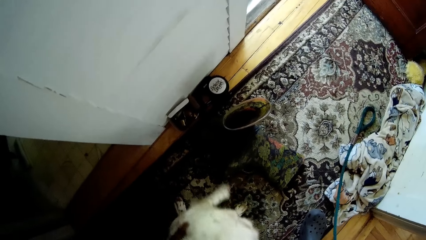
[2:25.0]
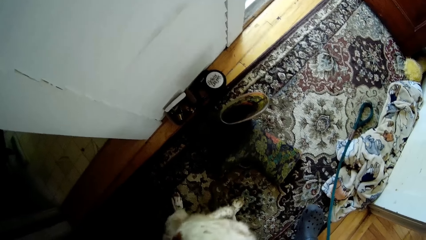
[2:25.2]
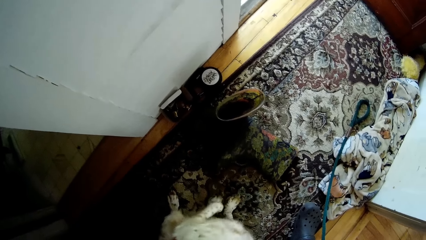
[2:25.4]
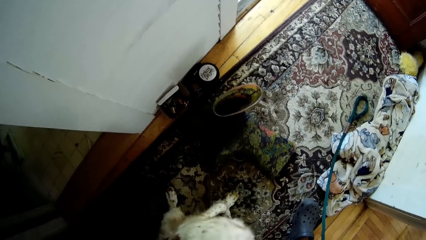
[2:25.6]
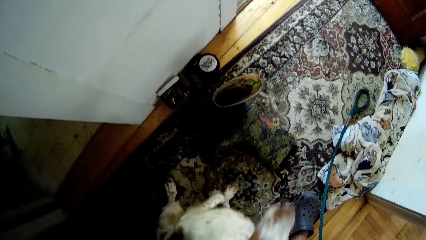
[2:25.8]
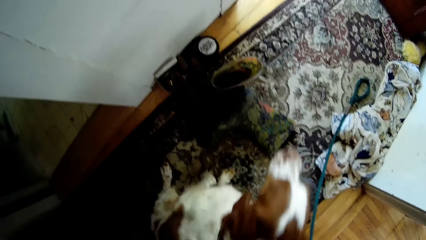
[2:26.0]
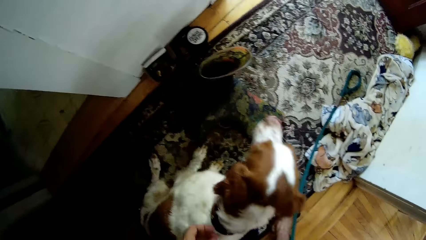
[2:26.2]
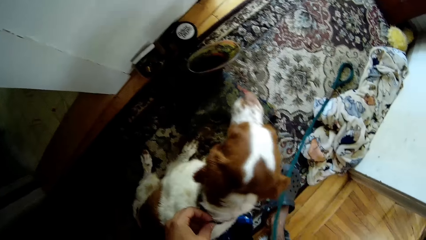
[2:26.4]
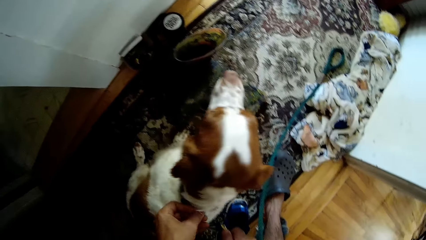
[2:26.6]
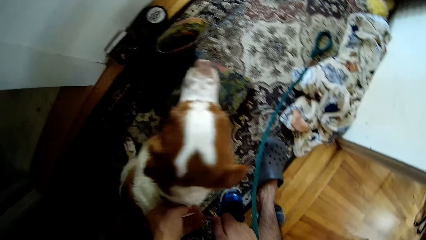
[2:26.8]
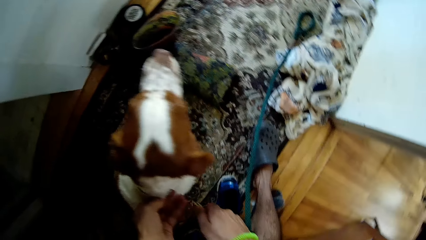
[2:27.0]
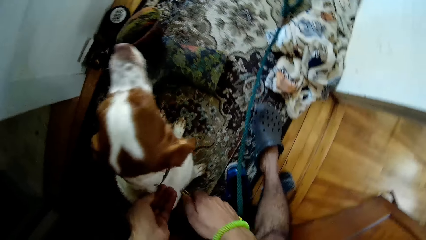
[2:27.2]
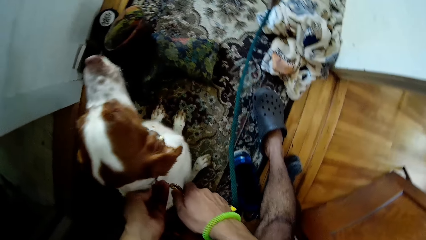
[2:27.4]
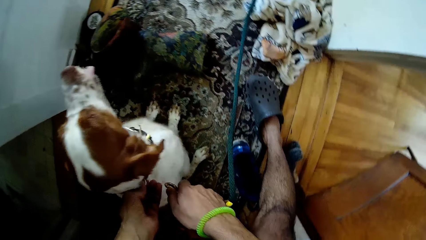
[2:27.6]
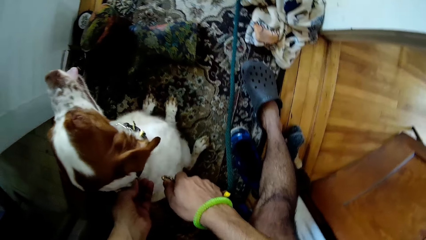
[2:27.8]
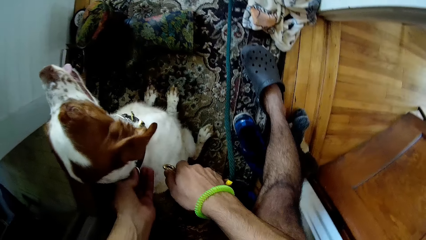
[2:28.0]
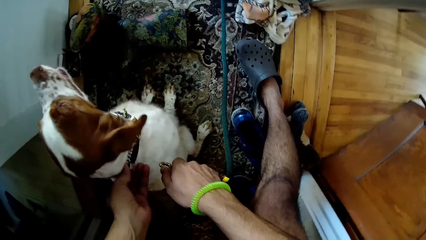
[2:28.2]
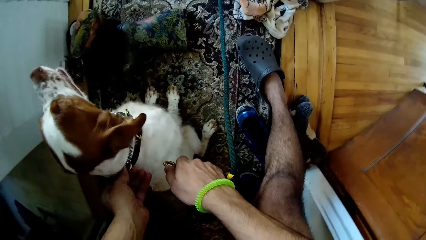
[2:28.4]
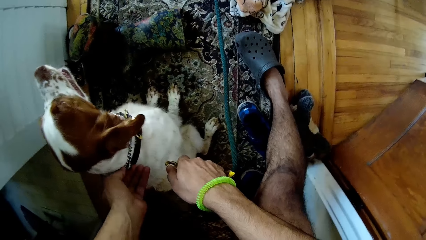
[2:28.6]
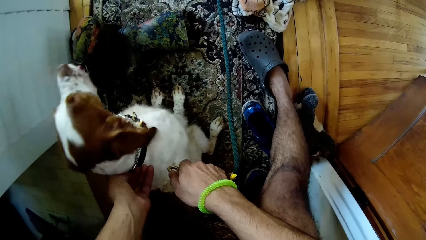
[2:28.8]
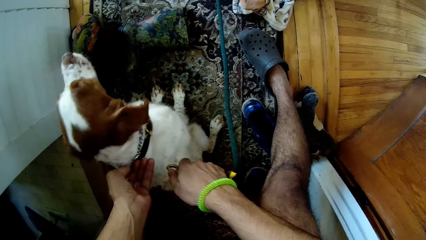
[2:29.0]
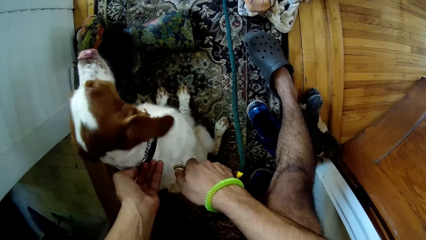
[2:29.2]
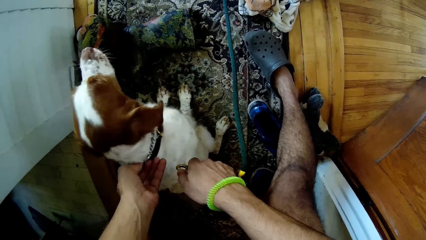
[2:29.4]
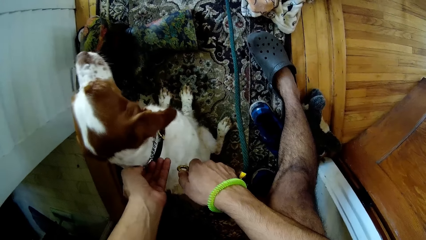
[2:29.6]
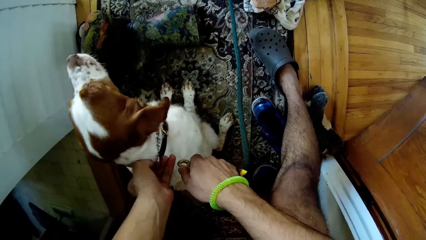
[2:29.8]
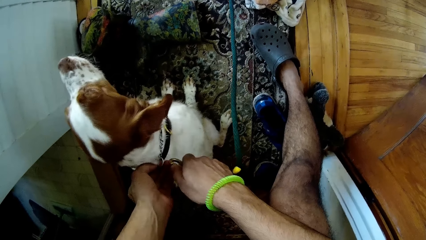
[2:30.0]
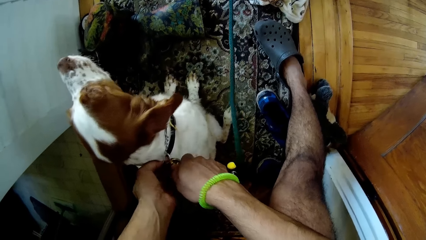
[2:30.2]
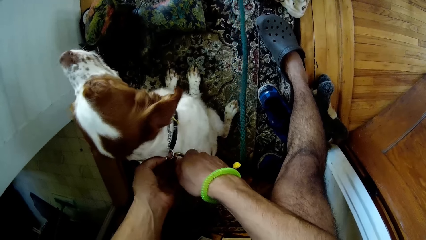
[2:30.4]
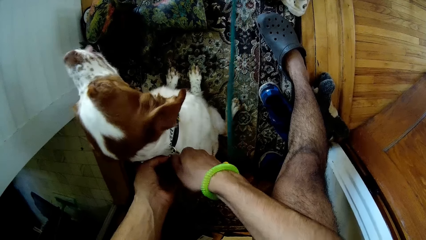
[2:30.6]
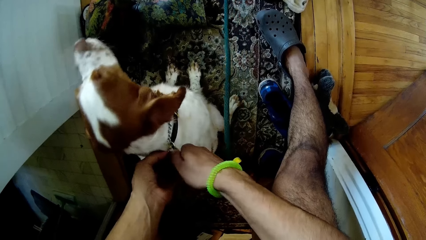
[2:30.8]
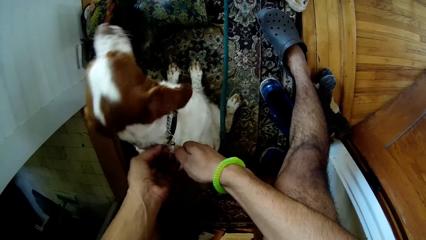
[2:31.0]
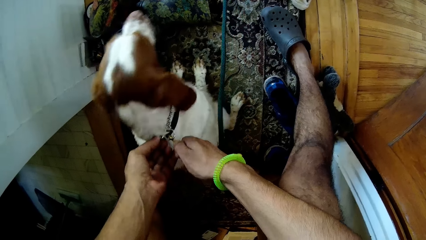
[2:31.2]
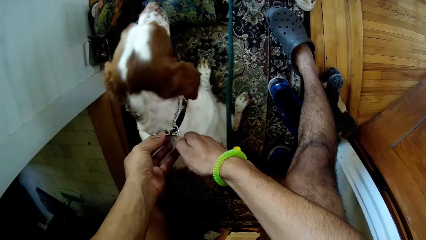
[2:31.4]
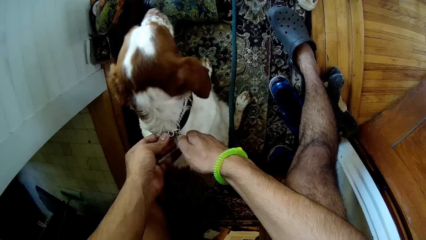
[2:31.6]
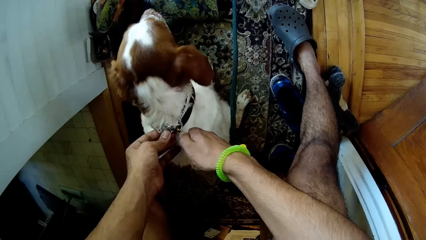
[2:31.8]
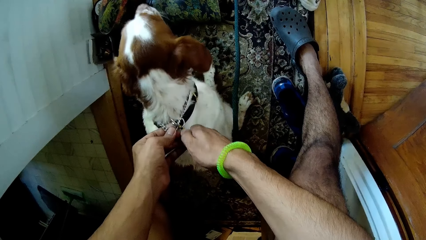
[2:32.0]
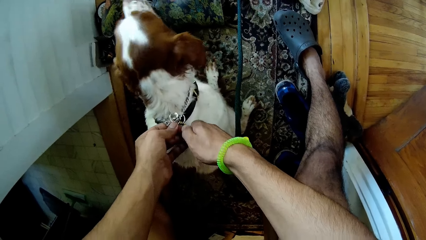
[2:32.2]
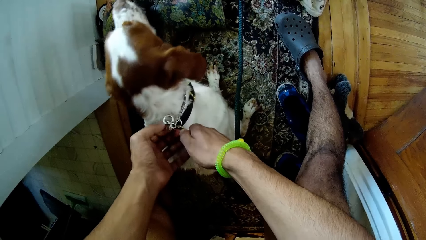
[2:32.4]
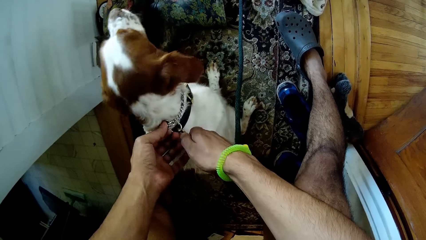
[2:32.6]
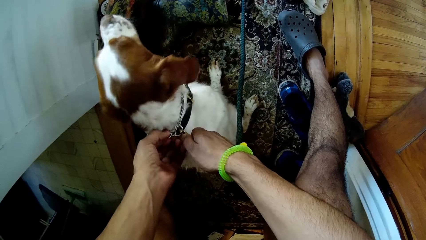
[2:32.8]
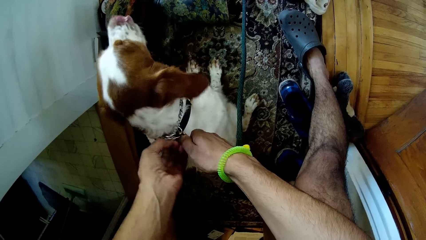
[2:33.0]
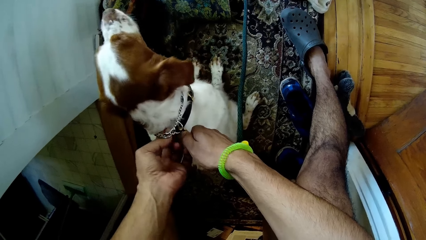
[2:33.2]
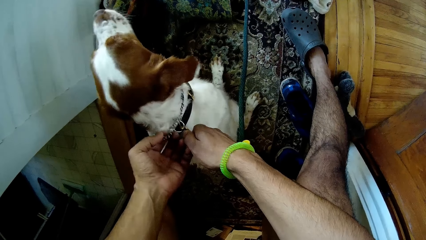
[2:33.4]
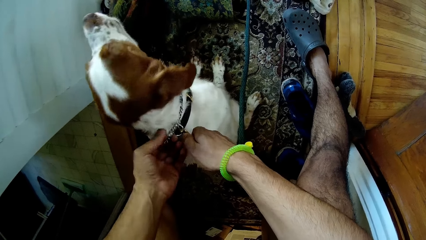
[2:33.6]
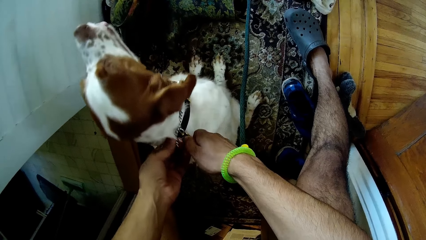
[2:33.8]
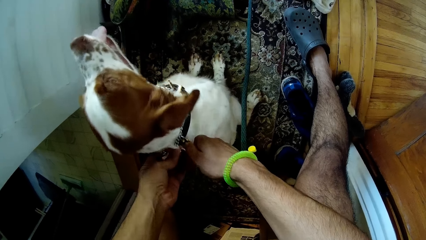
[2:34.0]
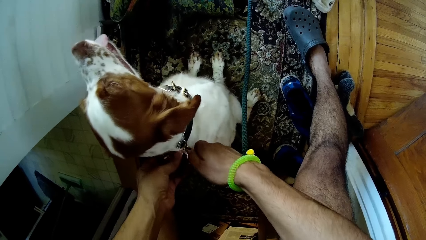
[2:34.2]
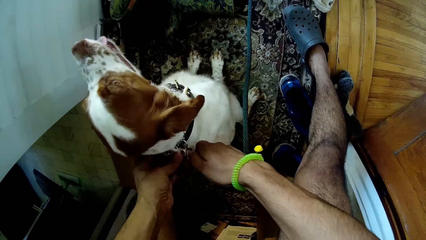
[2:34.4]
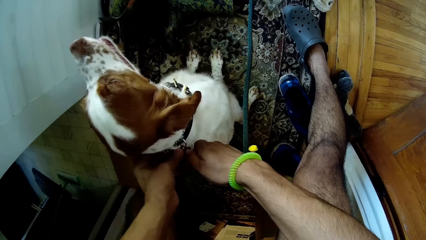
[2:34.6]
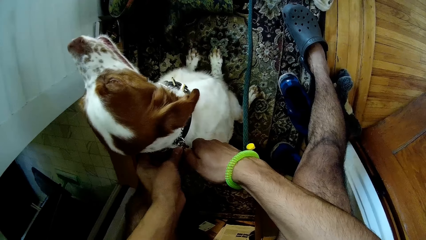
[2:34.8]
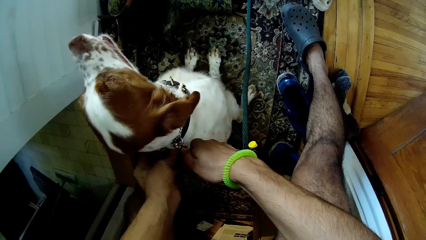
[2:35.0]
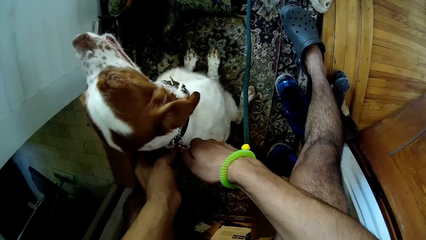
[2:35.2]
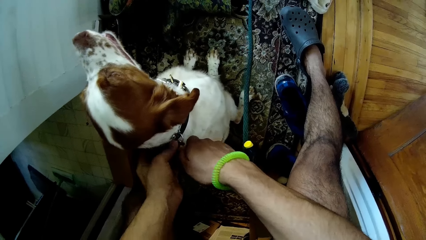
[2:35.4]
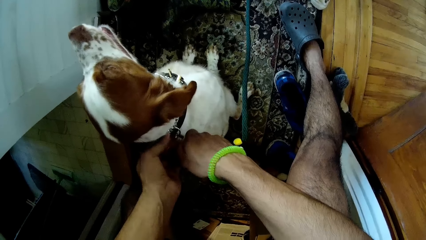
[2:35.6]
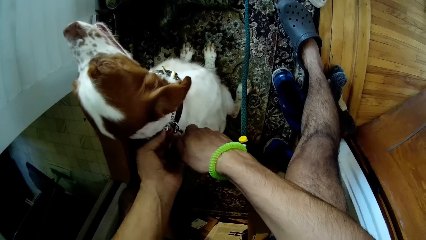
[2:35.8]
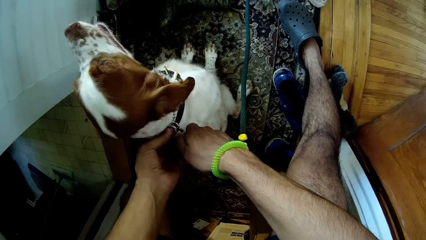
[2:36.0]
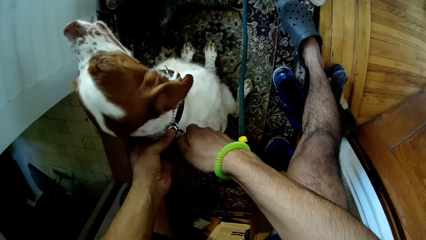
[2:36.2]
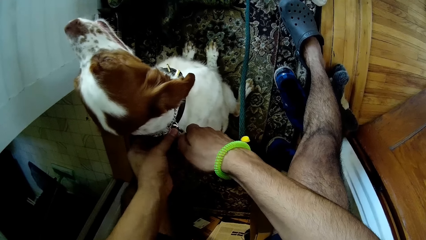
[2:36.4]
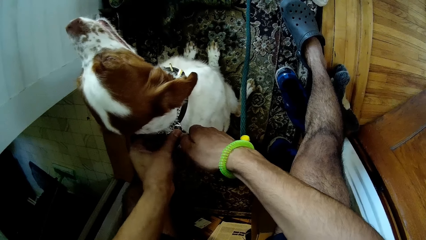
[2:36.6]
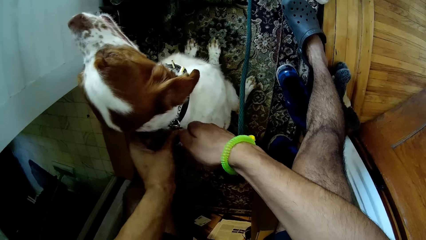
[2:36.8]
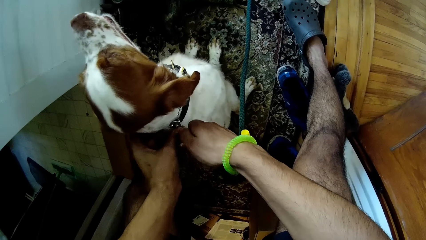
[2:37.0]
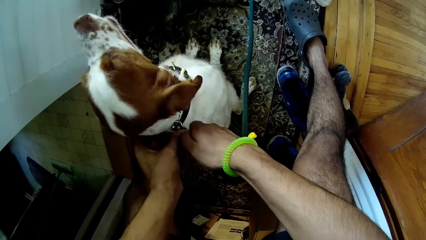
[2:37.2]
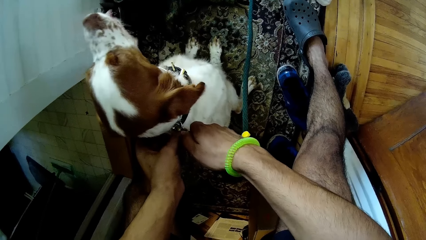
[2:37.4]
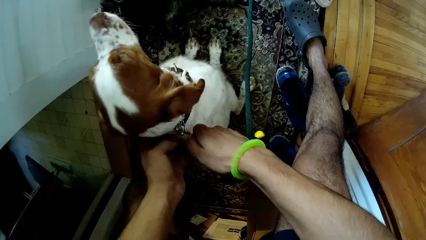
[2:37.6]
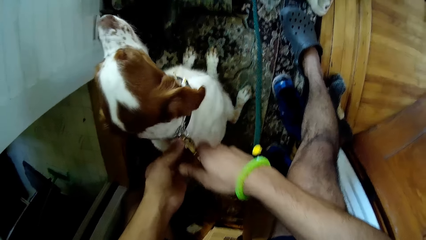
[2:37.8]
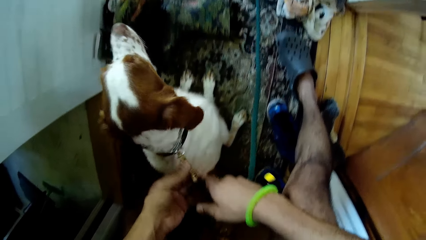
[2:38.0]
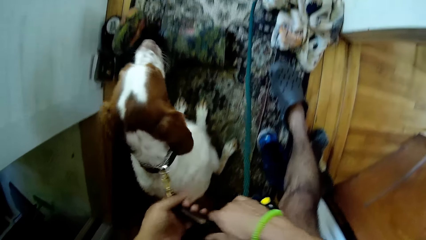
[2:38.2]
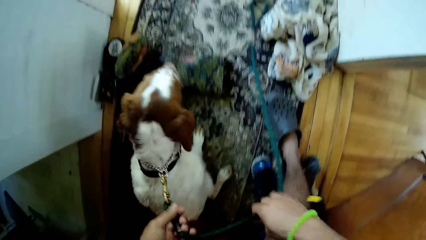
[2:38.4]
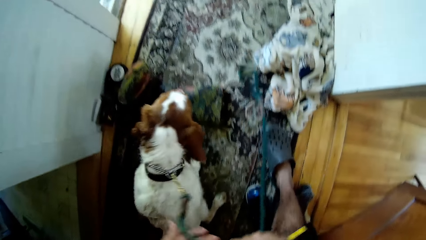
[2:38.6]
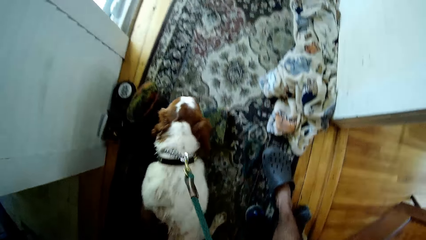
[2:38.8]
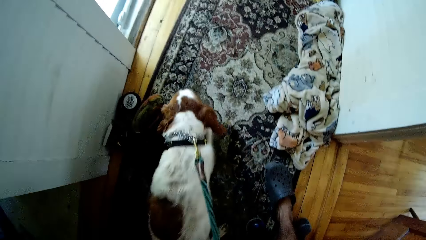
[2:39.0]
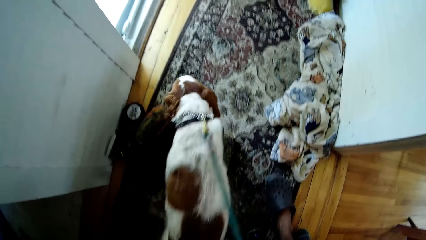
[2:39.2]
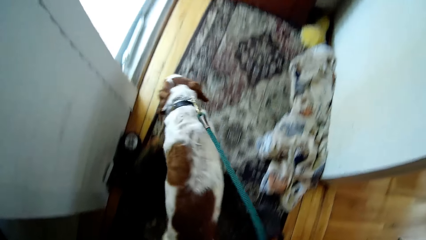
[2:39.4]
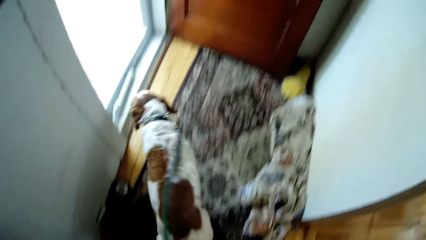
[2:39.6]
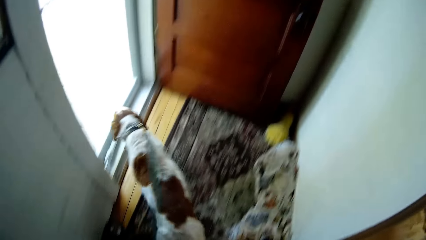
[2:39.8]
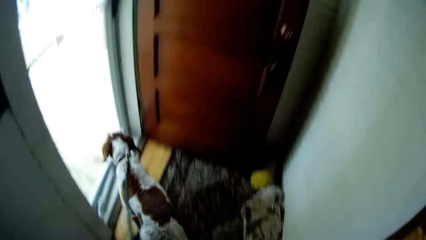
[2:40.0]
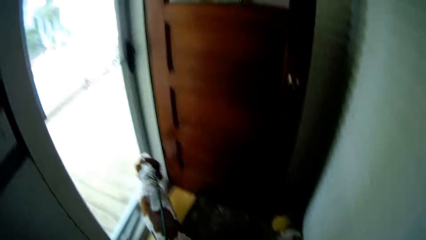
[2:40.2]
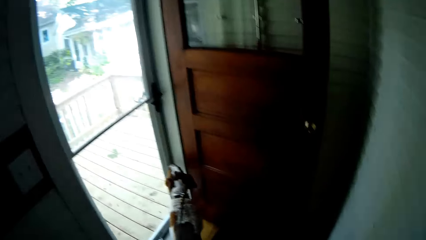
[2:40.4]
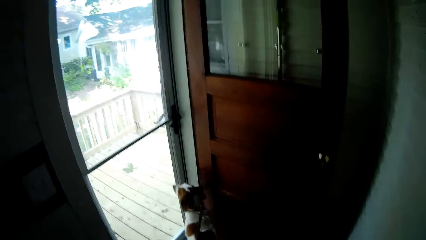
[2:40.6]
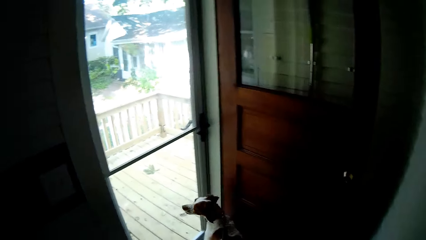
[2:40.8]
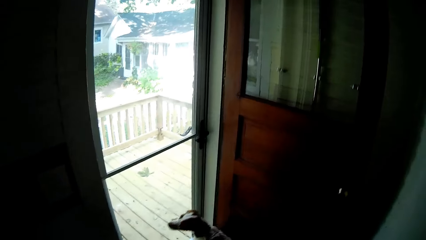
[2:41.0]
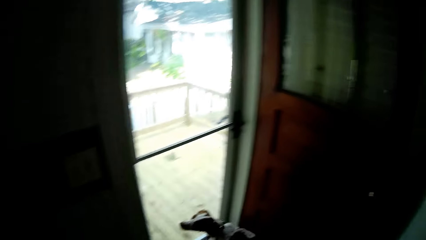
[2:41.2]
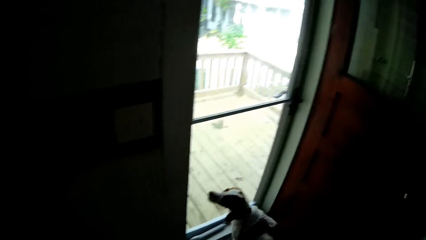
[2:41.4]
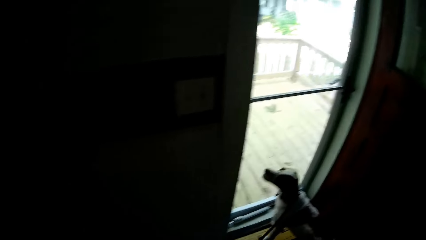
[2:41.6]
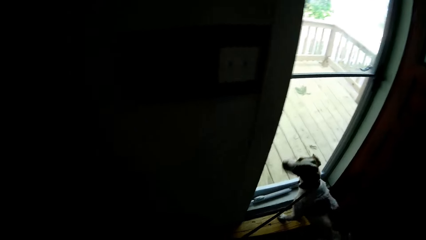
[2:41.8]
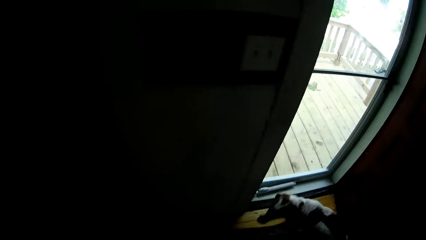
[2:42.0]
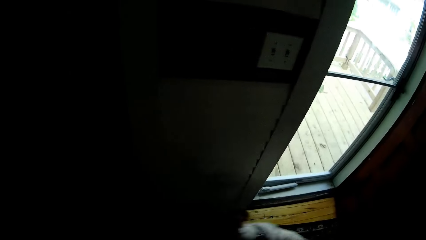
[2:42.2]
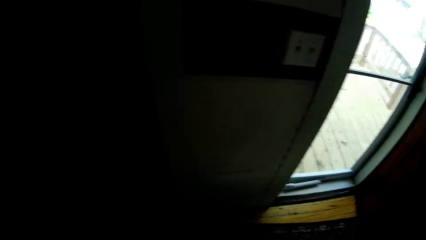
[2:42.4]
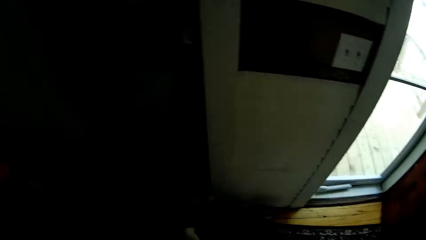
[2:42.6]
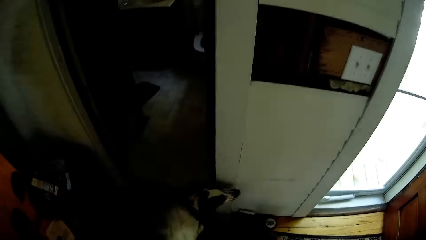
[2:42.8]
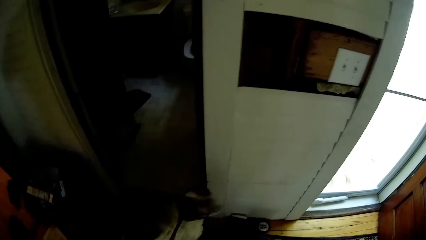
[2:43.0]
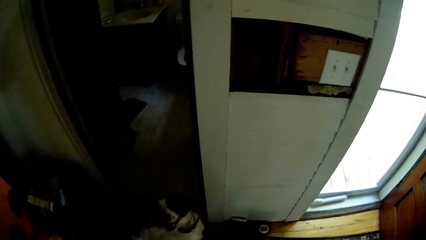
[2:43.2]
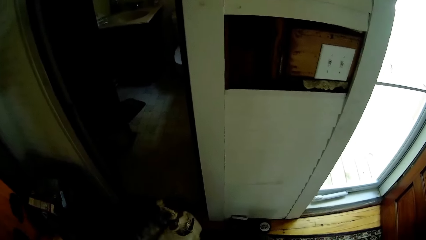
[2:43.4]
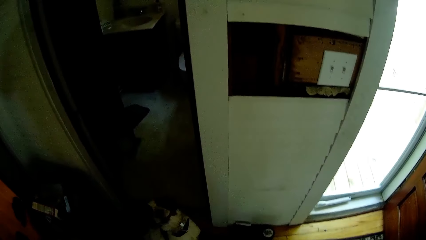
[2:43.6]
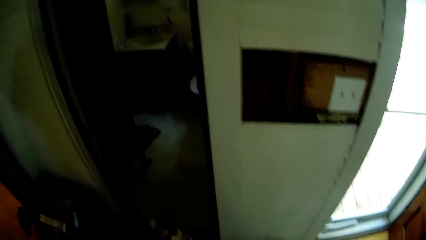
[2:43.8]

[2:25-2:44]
The camera wearer holds a chain around the dog's neck. They fix a leash on the chain around the dog's neck. They pull the dog leash. They look around.
